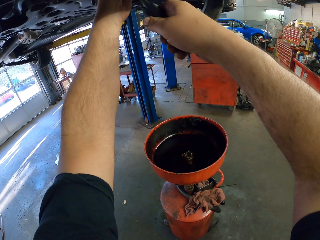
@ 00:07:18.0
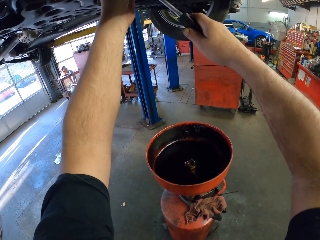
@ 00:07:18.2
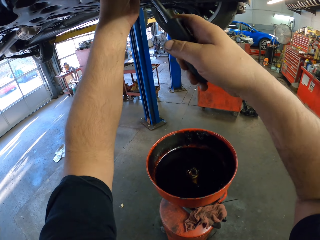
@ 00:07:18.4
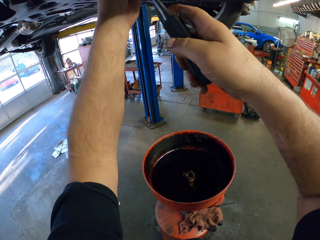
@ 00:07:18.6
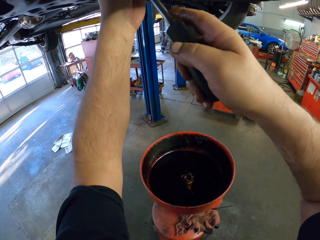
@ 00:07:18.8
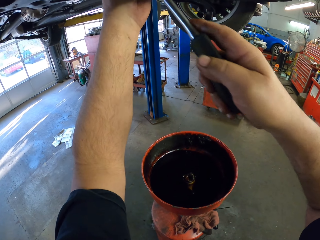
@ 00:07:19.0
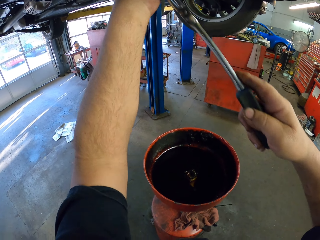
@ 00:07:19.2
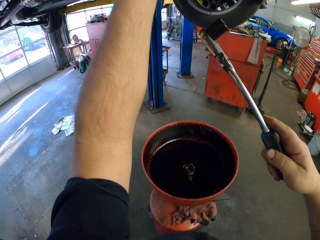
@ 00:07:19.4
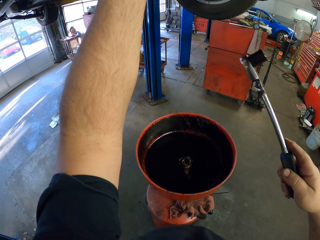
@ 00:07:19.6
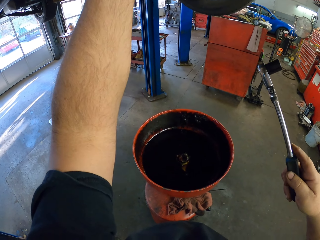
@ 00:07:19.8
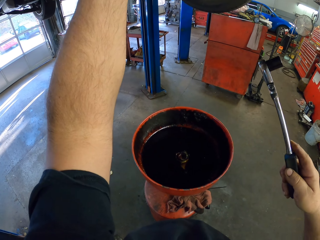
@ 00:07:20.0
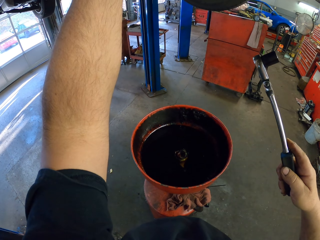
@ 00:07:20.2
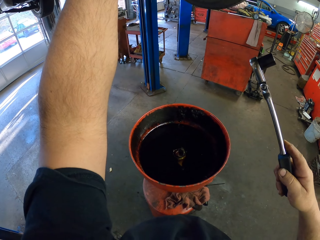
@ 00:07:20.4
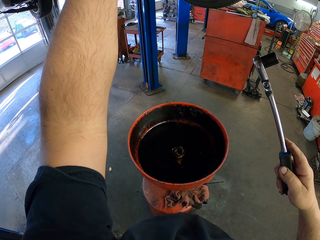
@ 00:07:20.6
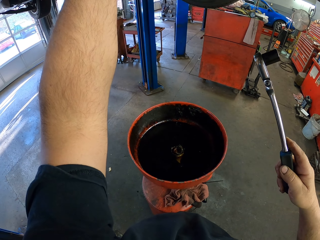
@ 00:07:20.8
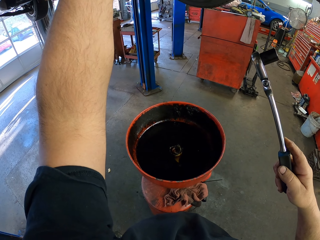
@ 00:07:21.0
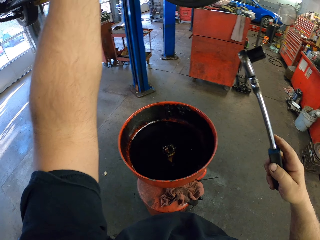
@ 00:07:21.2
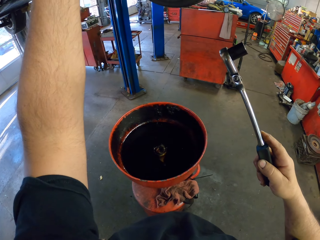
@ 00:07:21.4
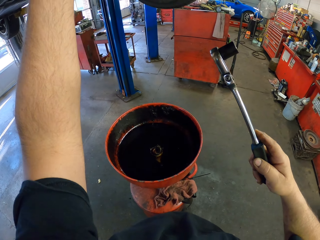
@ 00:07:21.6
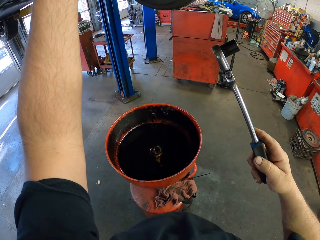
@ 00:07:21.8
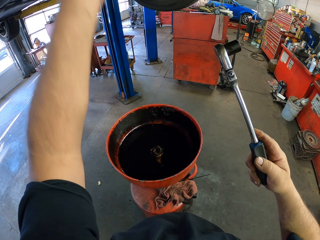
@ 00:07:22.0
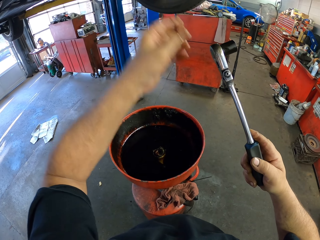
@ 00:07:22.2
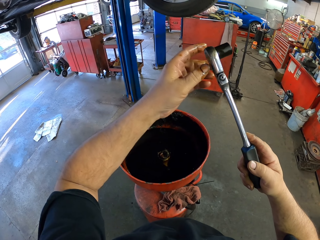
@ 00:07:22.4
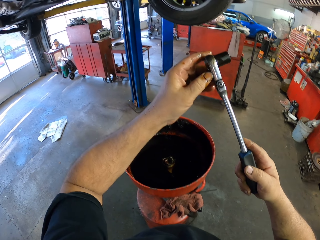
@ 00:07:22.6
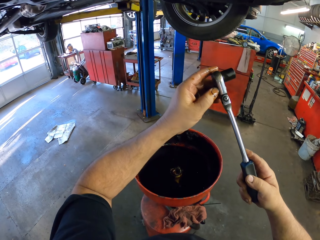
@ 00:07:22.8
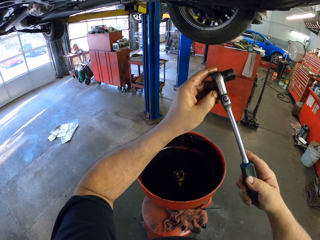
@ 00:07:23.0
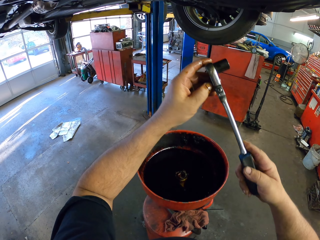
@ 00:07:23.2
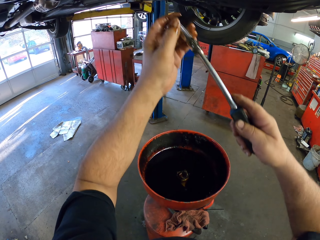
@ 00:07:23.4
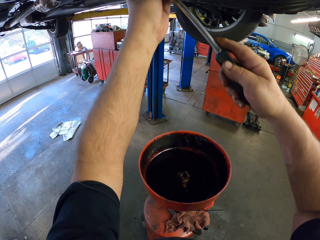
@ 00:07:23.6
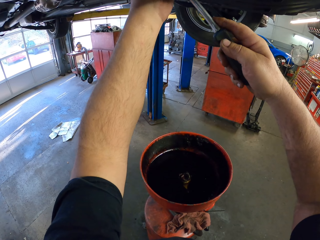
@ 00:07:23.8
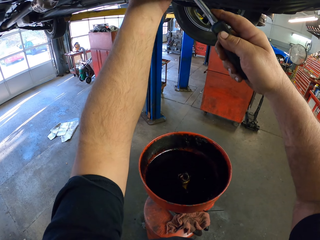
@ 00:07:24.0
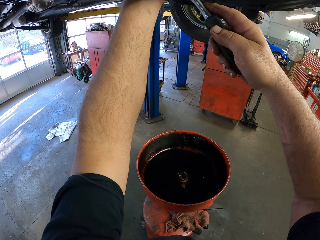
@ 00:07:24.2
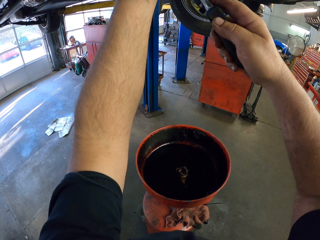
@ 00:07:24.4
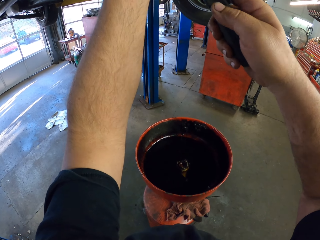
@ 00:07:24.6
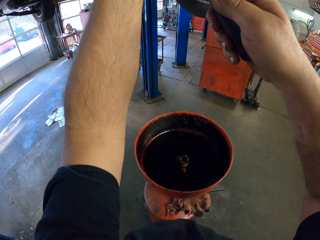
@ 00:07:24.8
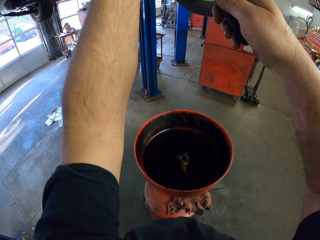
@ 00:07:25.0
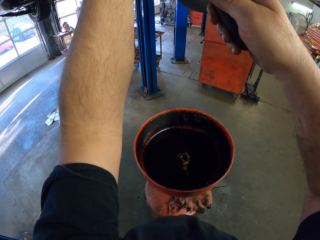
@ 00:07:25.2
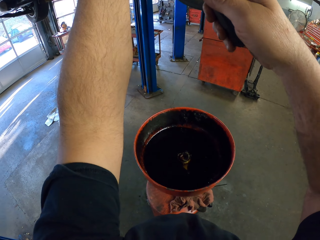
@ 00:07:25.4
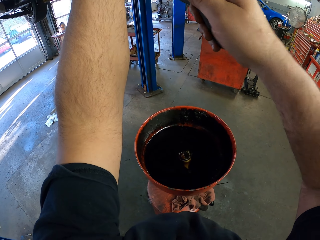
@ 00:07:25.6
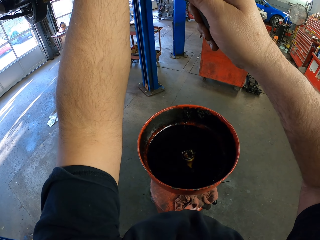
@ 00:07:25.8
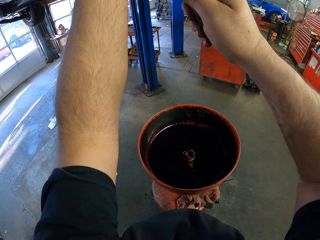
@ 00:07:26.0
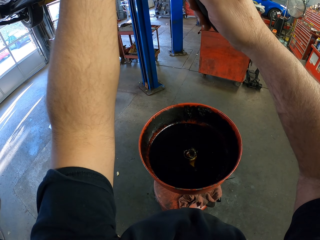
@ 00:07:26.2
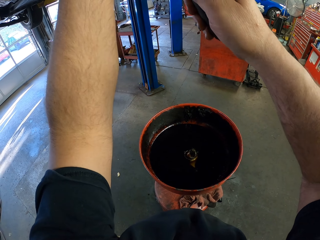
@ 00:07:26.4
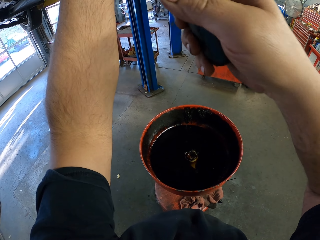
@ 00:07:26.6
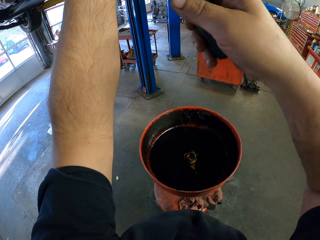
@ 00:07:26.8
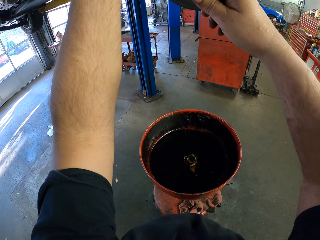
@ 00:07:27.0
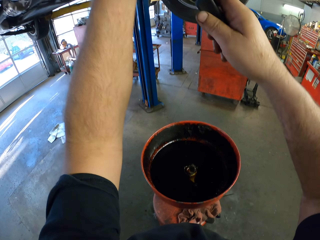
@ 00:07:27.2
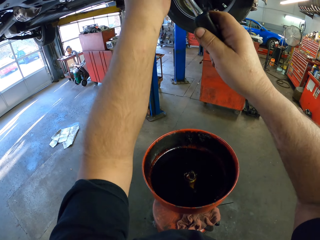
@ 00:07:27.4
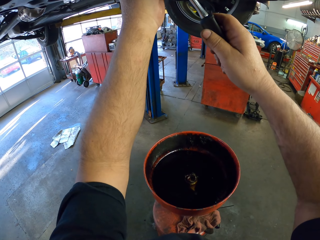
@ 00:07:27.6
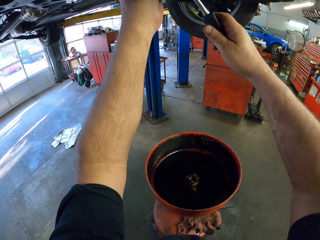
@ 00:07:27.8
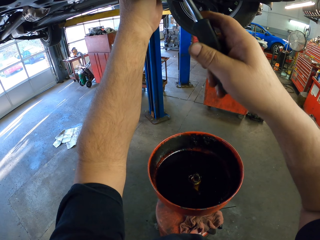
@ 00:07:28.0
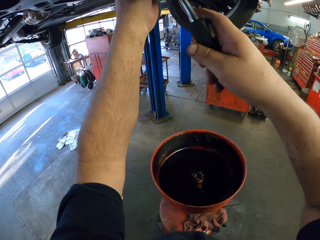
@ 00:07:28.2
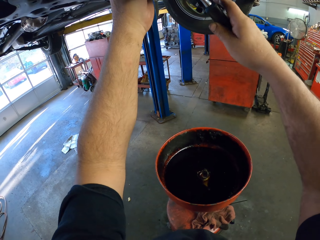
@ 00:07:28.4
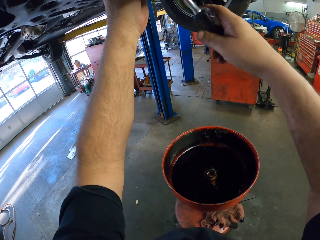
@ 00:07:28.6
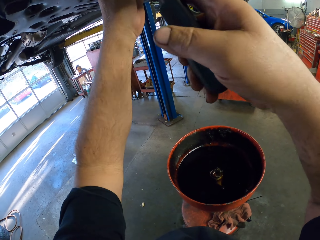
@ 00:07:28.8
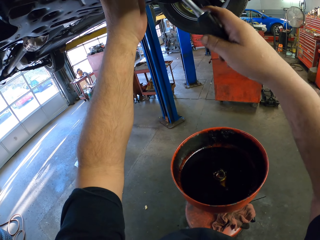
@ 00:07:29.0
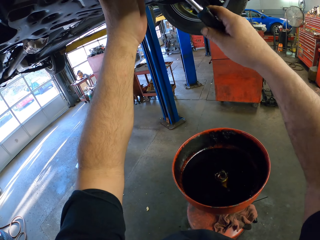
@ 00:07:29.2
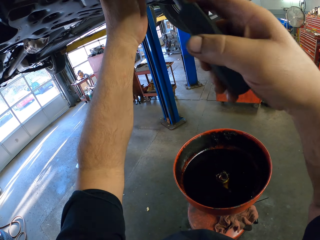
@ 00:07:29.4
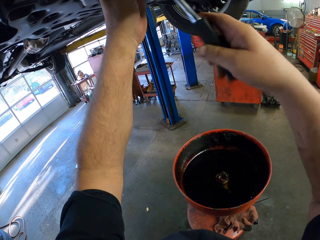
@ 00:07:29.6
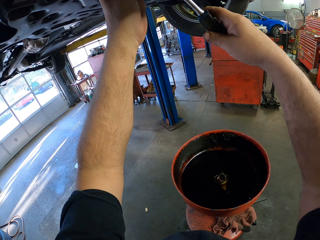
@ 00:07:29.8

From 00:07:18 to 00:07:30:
The camera wearer moves his right hand. He touches a wrench. He fixes something under the vehicle.

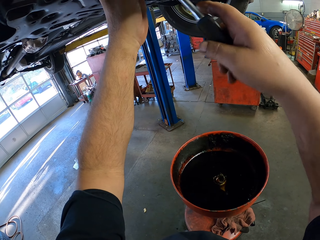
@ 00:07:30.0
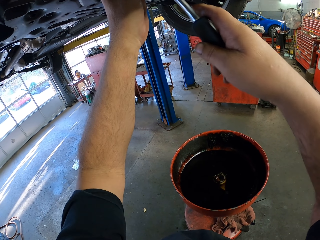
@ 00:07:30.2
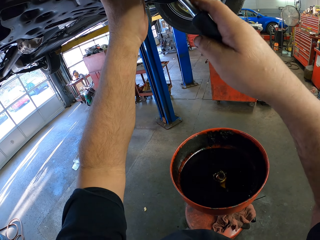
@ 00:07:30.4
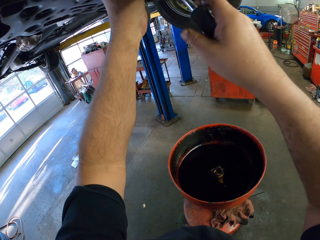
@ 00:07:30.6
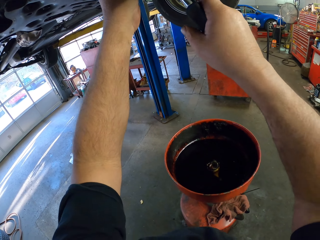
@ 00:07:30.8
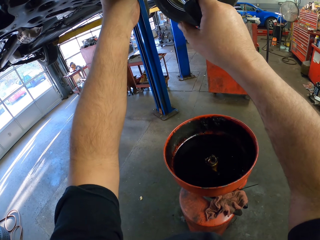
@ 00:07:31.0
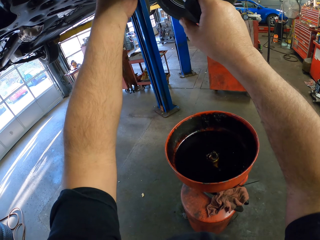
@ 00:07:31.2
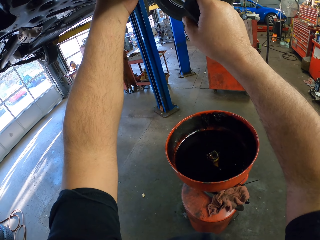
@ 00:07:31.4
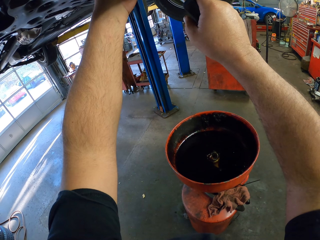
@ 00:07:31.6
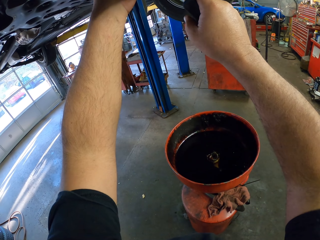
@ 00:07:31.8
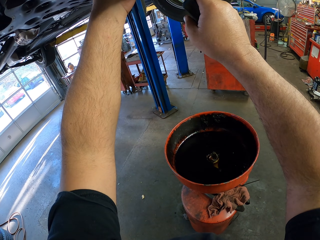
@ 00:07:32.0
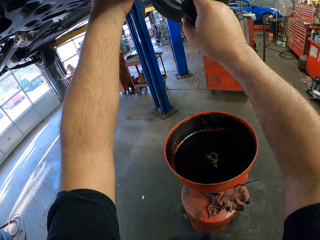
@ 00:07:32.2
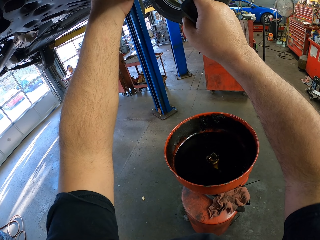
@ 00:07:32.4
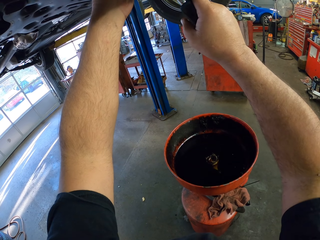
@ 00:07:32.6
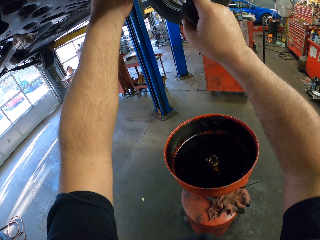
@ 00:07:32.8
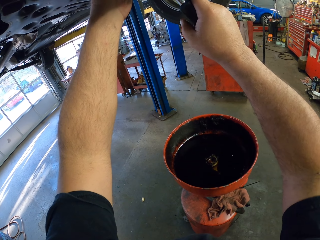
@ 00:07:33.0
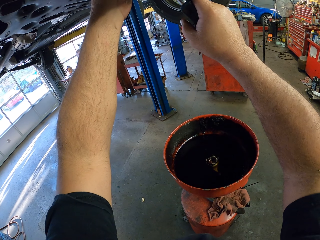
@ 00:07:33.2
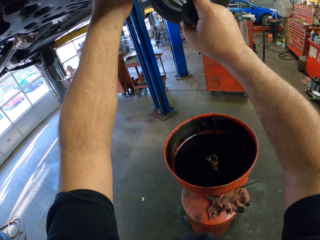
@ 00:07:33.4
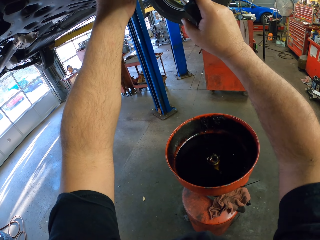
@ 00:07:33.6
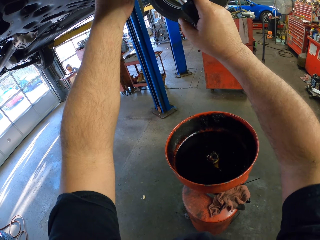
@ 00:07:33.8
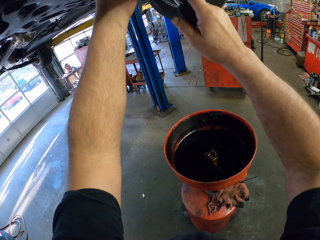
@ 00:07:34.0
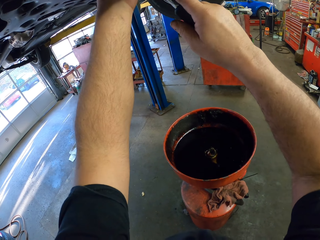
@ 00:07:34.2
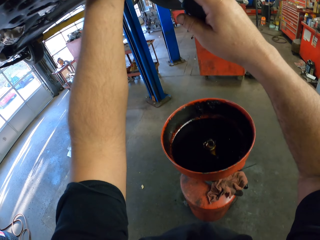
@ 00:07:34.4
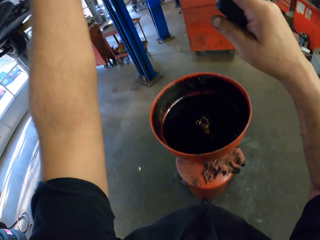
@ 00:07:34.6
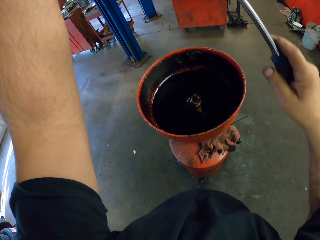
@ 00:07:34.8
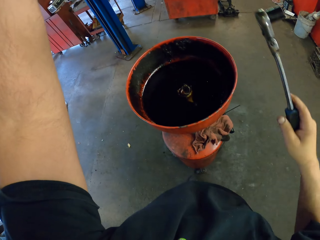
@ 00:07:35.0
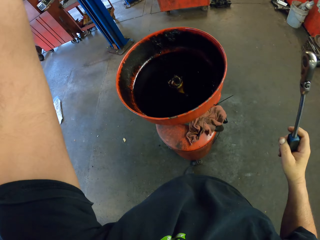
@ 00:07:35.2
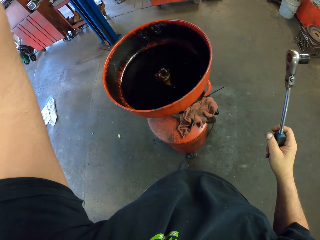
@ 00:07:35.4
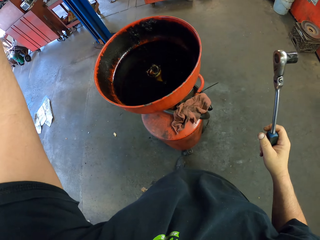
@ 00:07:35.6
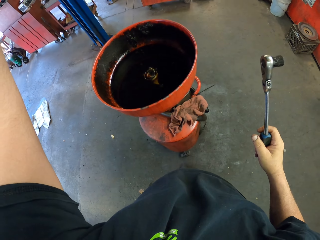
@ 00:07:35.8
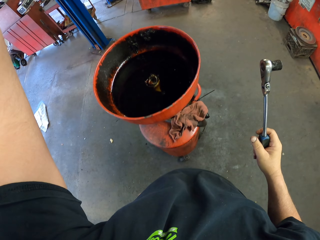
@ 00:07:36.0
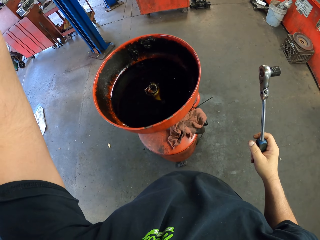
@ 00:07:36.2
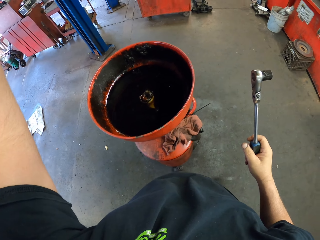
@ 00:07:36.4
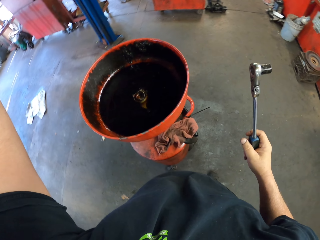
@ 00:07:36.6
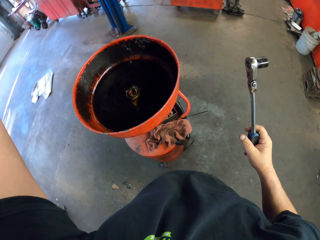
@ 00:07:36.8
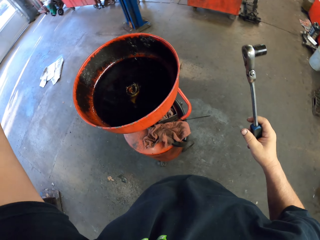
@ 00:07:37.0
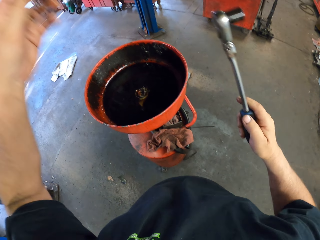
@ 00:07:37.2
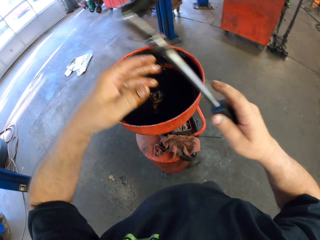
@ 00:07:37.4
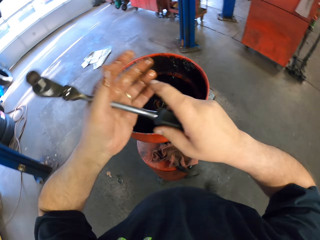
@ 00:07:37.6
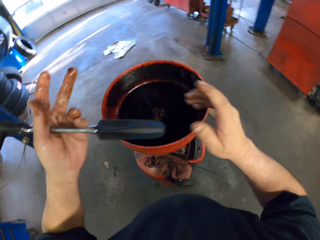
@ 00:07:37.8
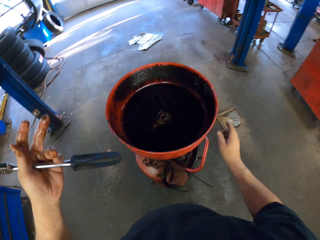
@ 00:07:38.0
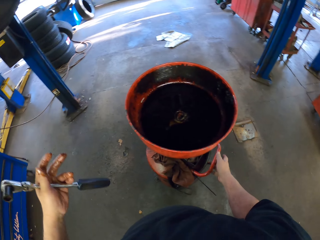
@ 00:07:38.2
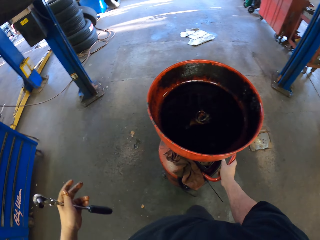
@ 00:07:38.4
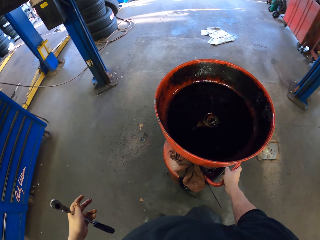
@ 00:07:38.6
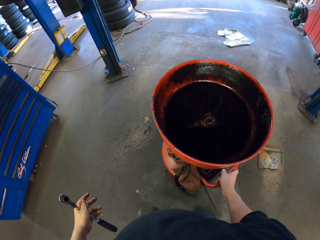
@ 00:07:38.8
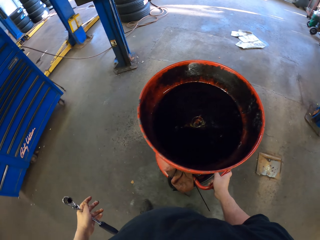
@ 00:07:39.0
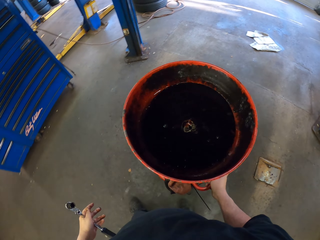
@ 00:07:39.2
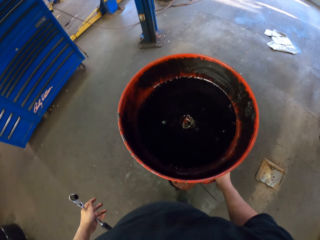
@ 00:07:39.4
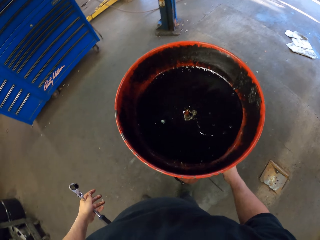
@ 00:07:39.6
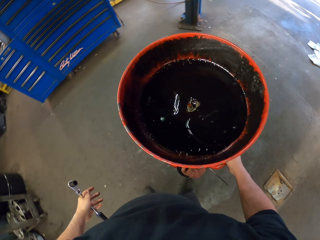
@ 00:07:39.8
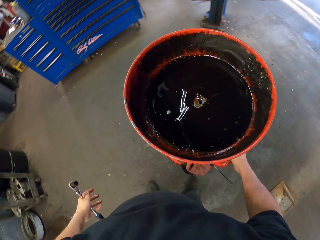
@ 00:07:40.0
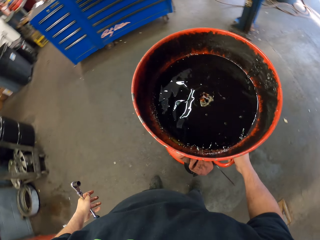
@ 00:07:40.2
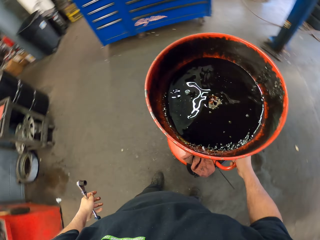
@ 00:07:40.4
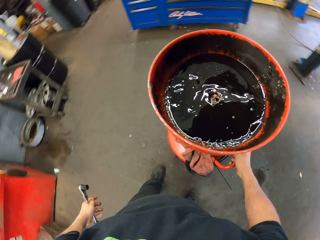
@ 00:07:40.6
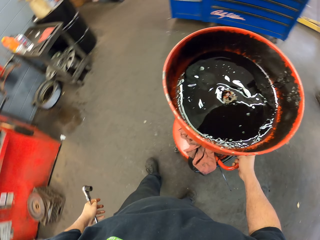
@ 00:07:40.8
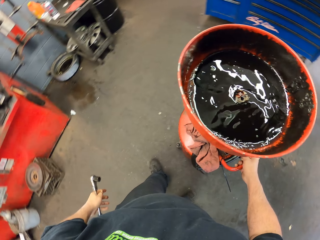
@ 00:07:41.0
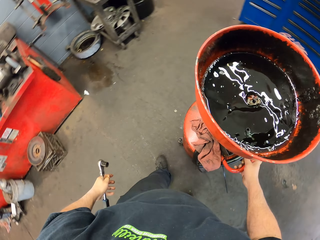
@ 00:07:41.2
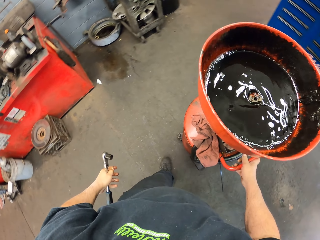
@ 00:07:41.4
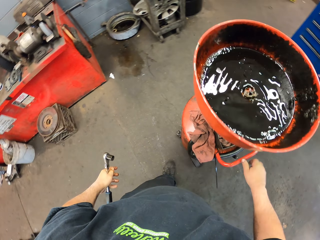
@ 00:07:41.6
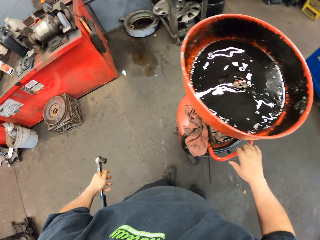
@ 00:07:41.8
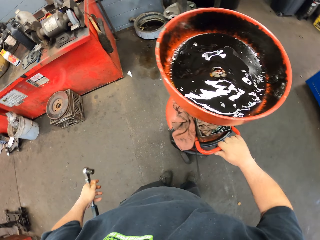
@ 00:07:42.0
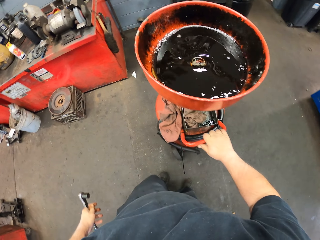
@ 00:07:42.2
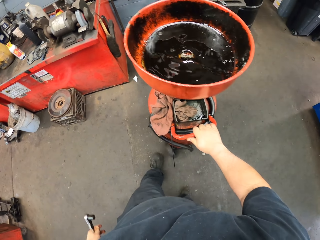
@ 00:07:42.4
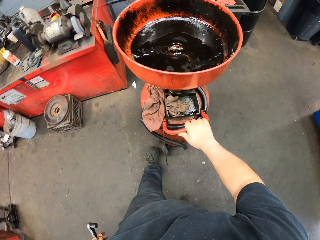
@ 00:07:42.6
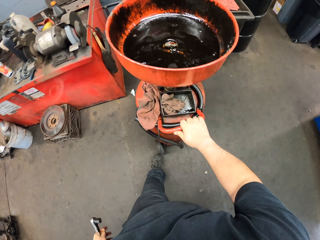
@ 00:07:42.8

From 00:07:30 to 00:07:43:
The camera wearer passes a wrench to the left hand. They move the oil drain unit. They push something.
